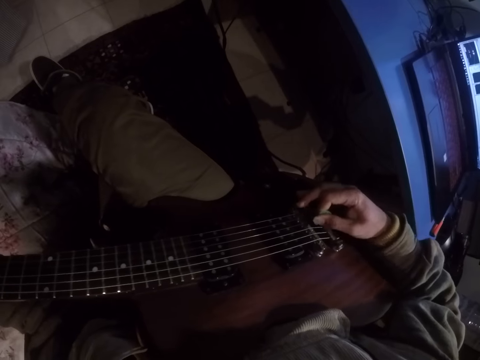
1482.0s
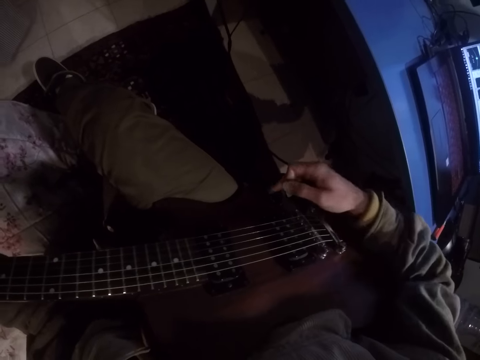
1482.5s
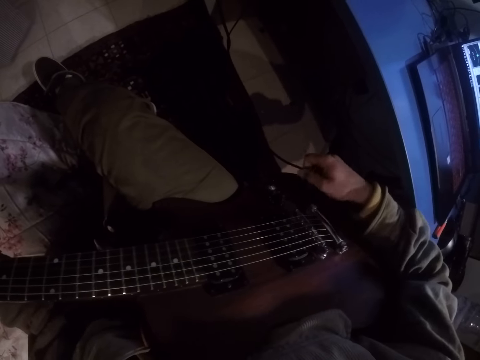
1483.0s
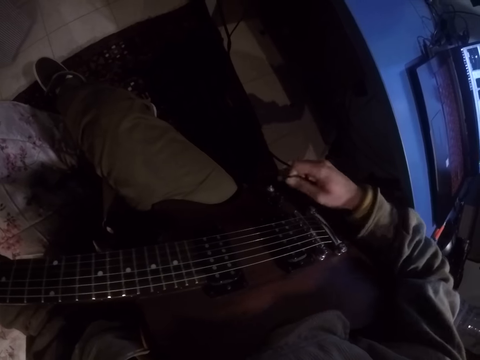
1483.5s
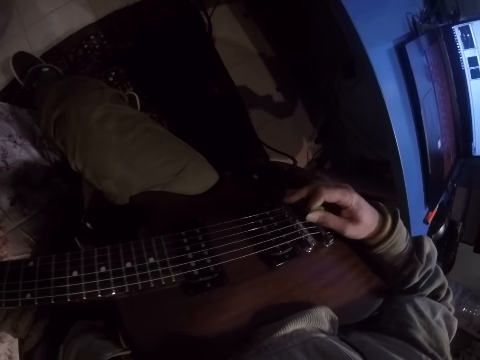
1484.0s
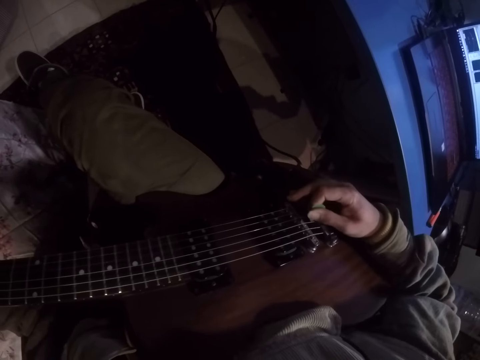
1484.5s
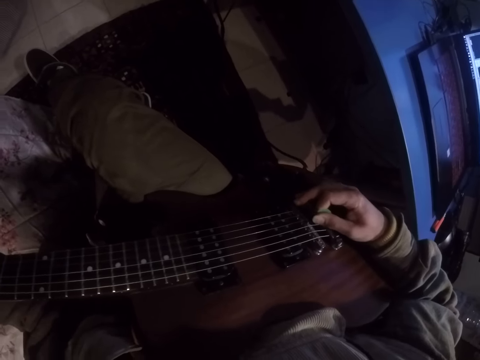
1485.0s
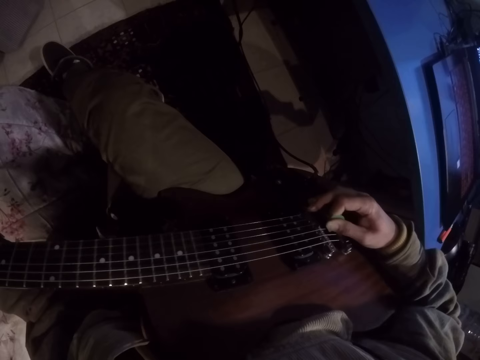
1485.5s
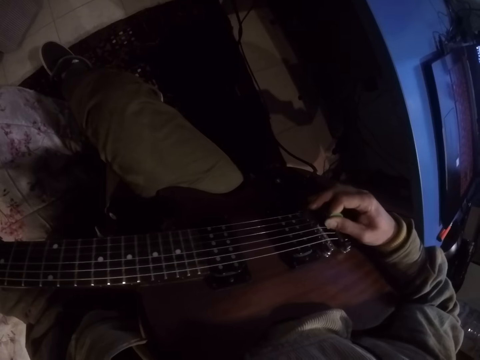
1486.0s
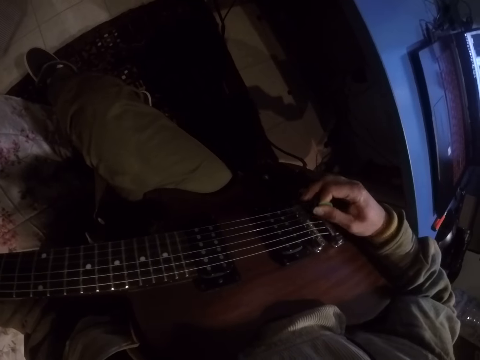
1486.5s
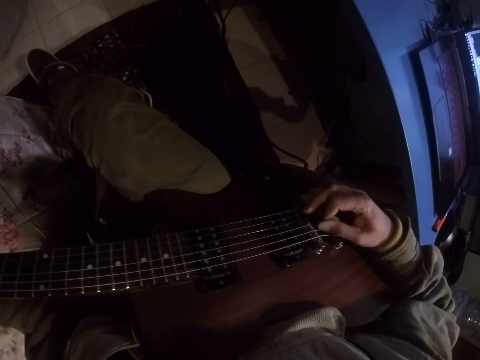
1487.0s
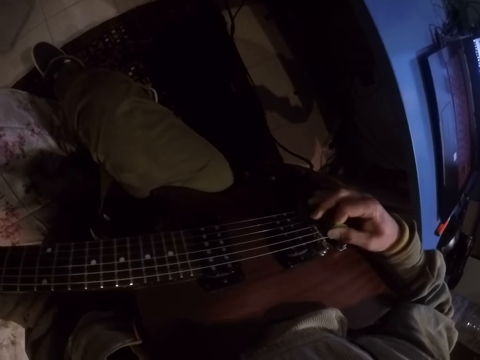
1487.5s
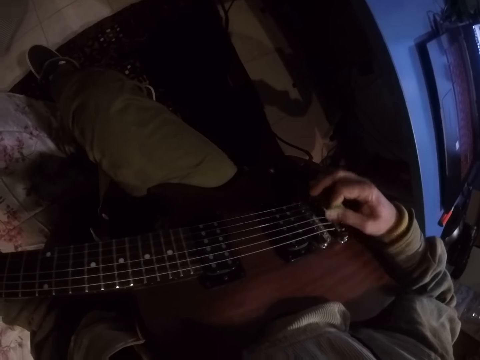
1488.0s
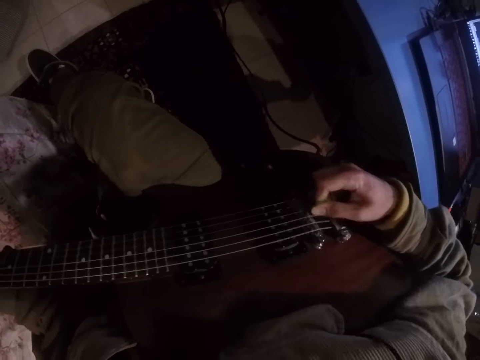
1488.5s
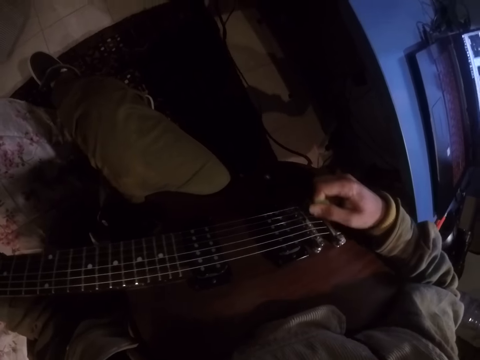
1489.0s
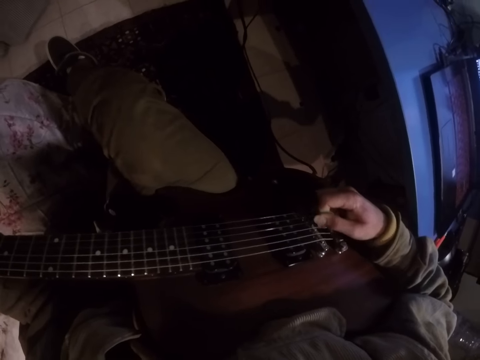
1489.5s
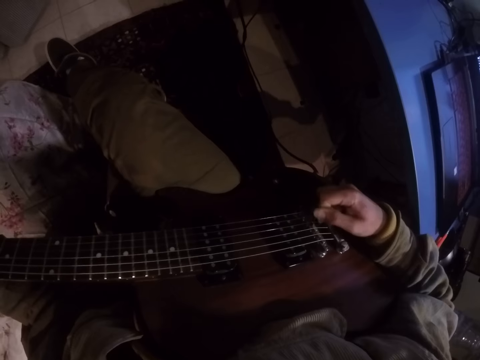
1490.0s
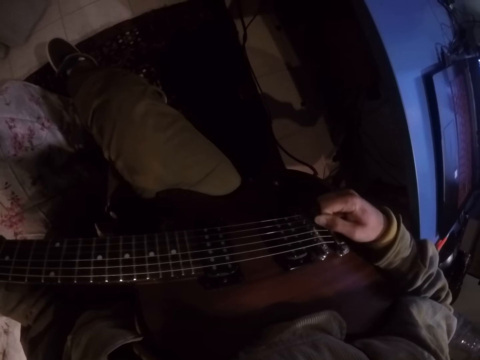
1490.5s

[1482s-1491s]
The camera wearer touches the guitar body. They adjust cords. They play the guitar.

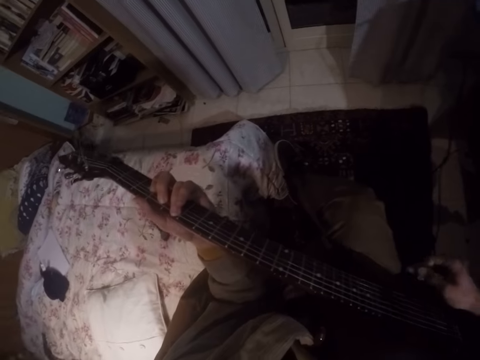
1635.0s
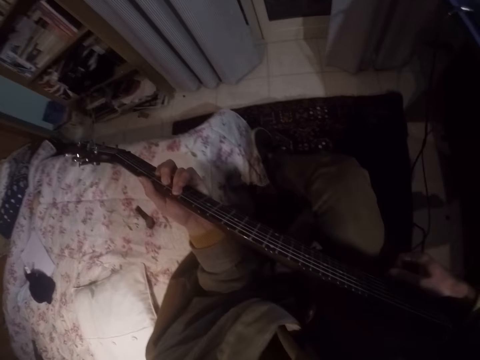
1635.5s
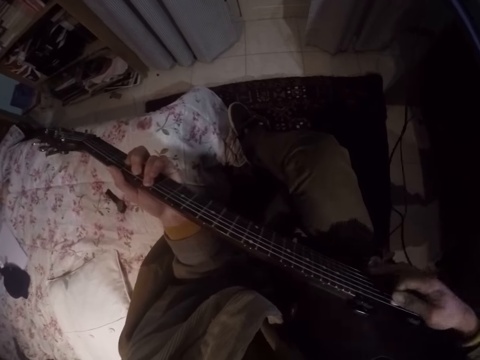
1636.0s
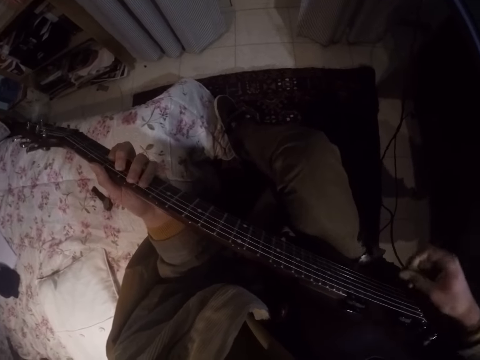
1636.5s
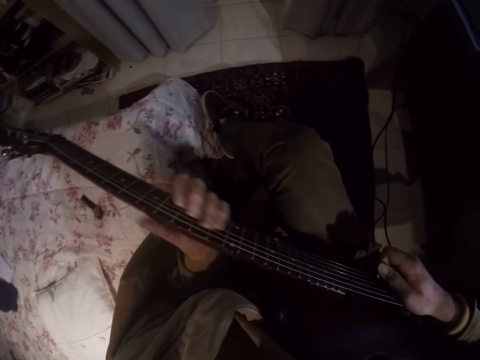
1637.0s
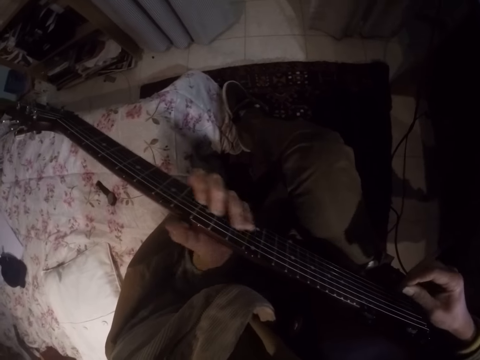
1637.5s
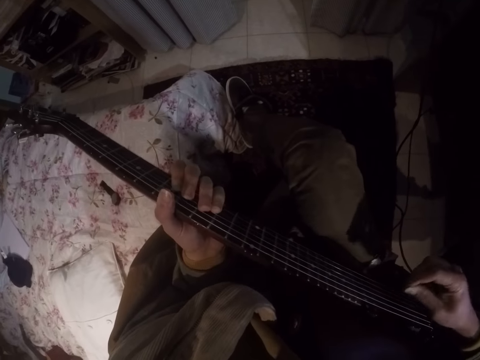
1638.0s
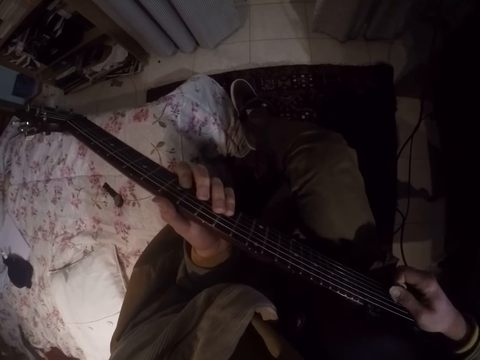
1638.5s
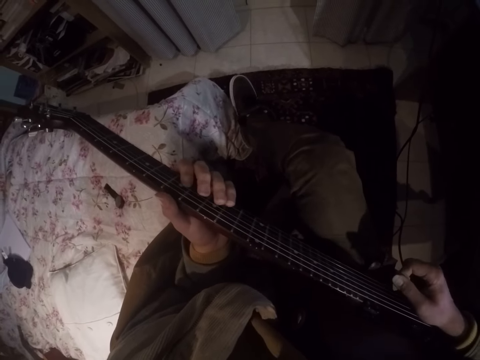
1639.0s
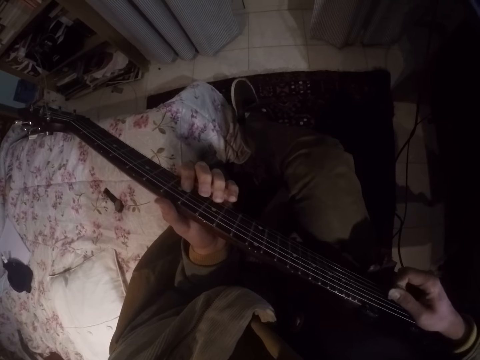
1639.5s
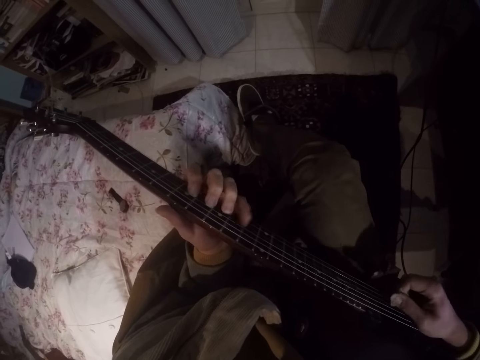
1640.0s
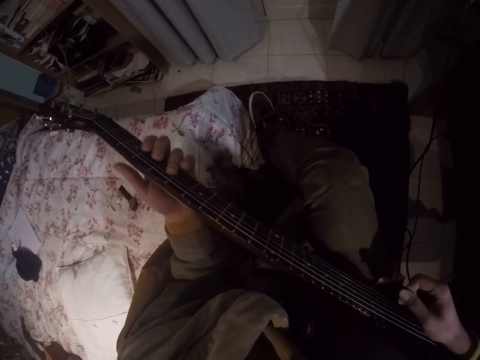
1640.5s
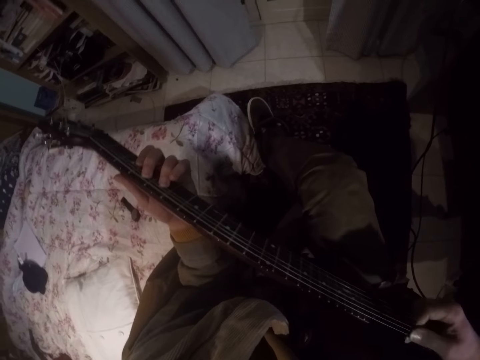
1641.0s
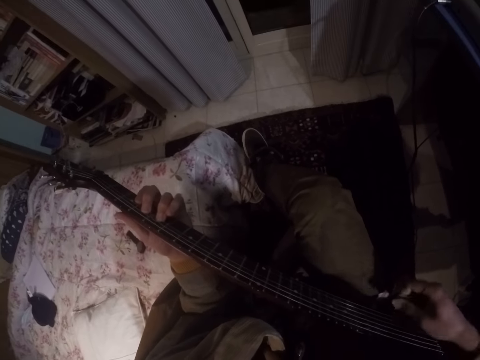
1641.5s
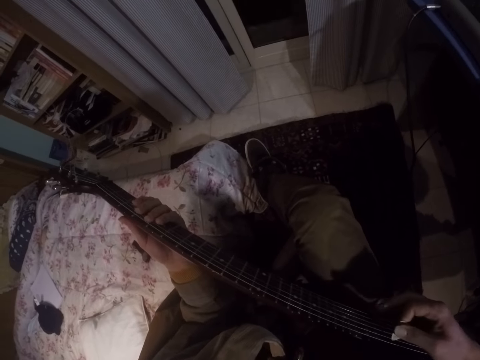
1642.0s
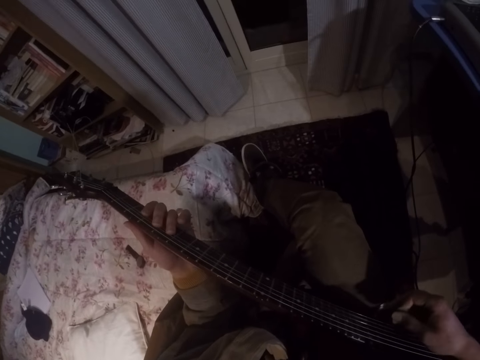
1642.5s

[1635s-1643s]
The camera wearer moves the left hand on the fingerboard of the guitar. They play the guitar.

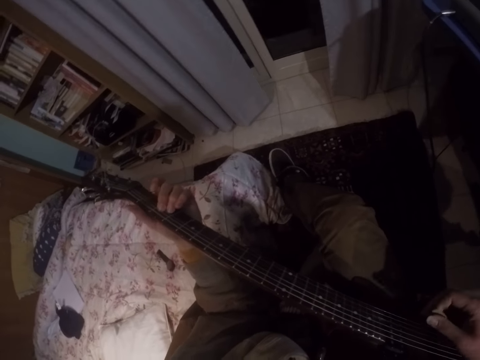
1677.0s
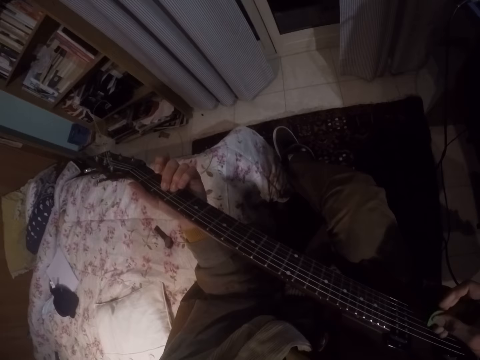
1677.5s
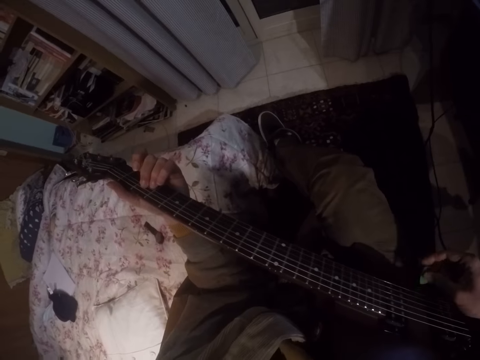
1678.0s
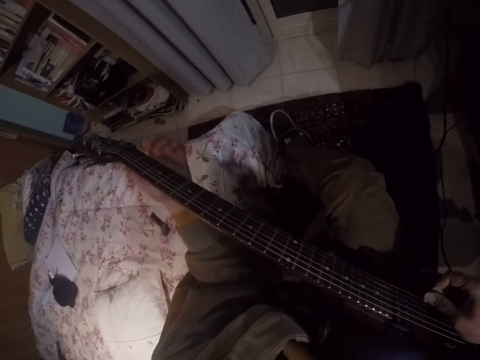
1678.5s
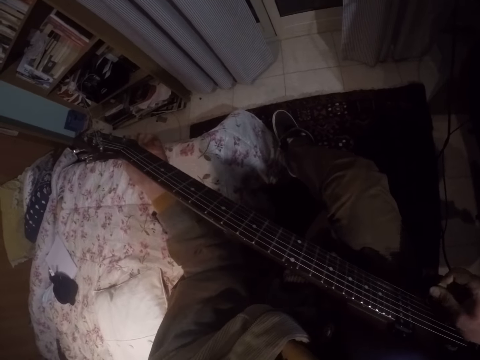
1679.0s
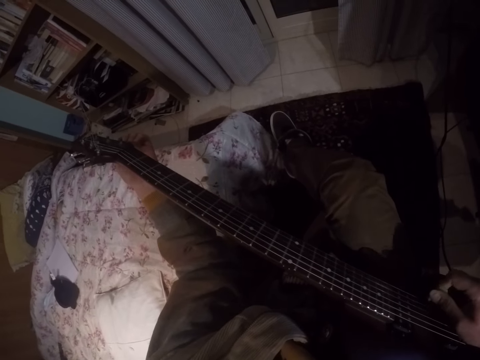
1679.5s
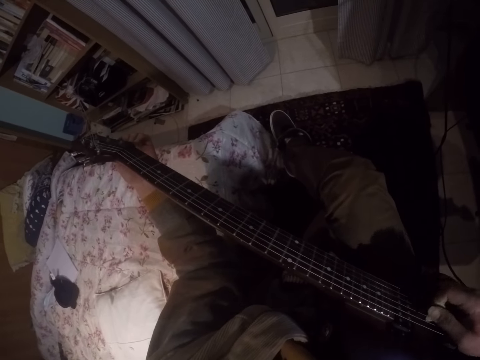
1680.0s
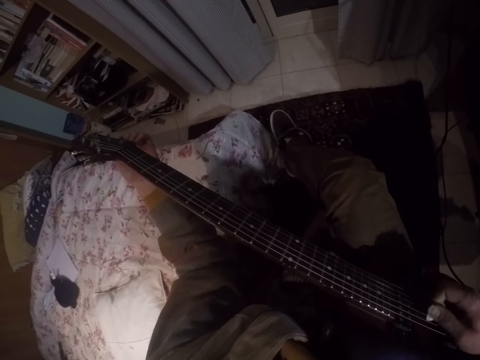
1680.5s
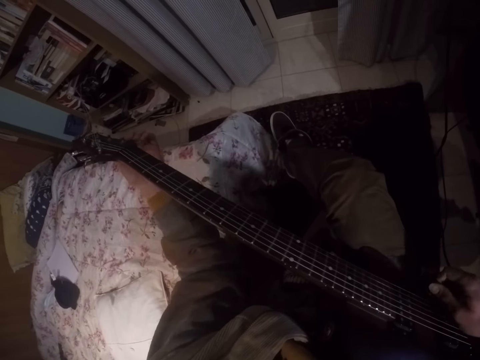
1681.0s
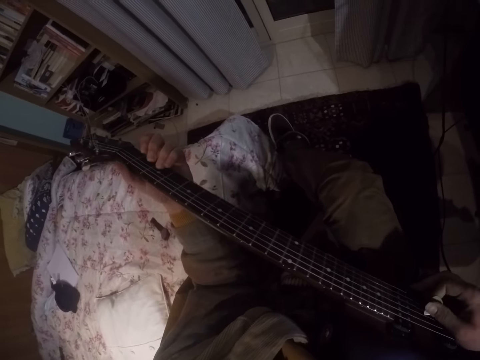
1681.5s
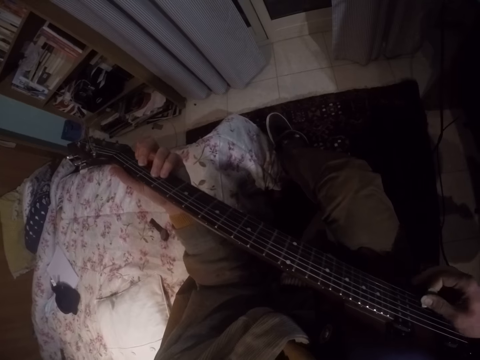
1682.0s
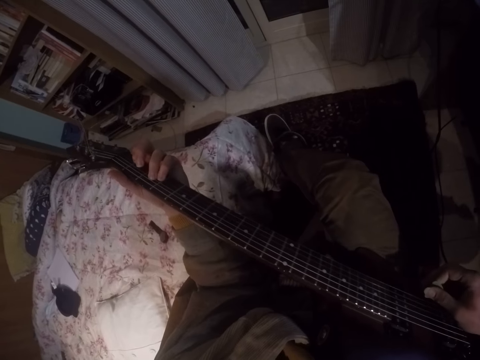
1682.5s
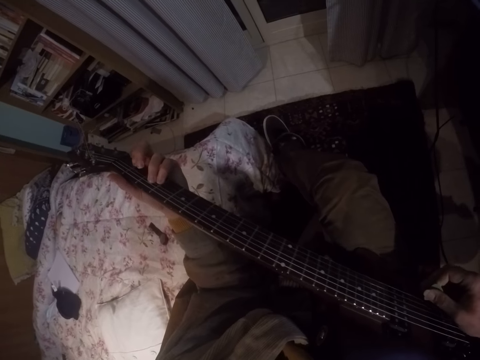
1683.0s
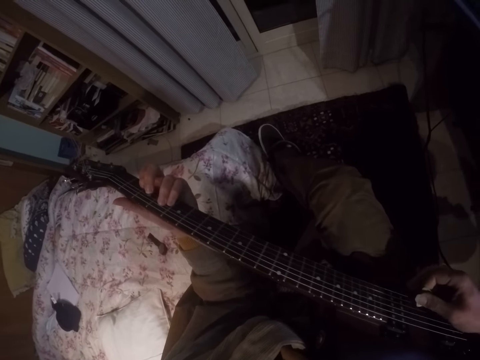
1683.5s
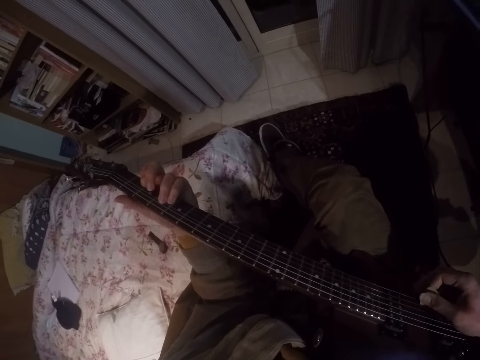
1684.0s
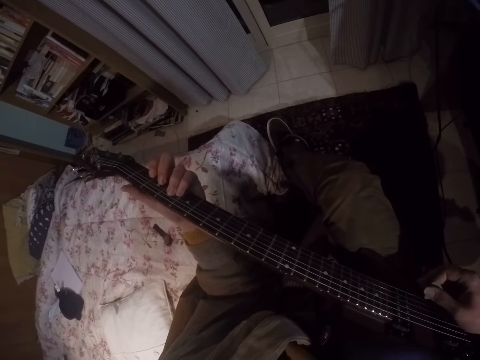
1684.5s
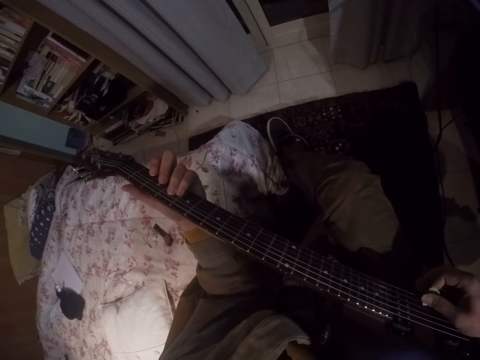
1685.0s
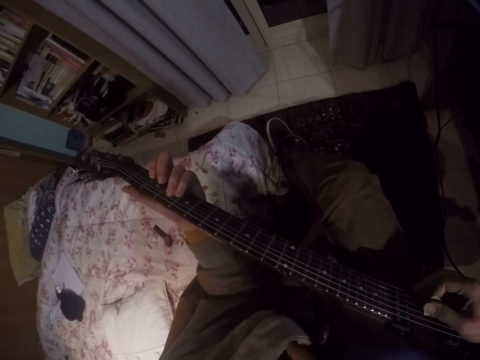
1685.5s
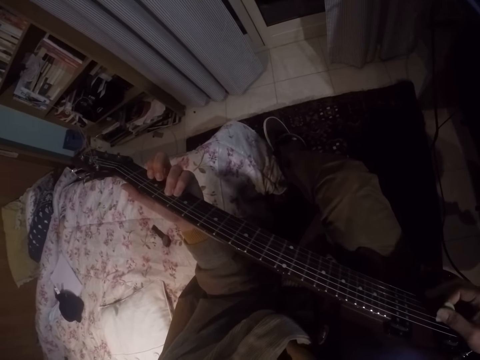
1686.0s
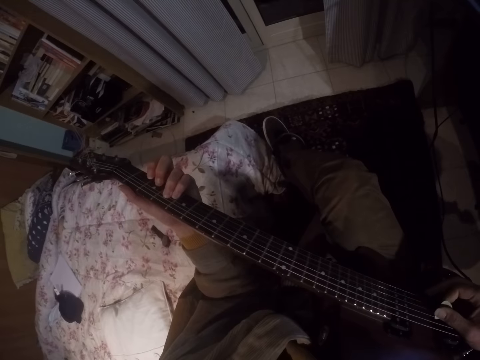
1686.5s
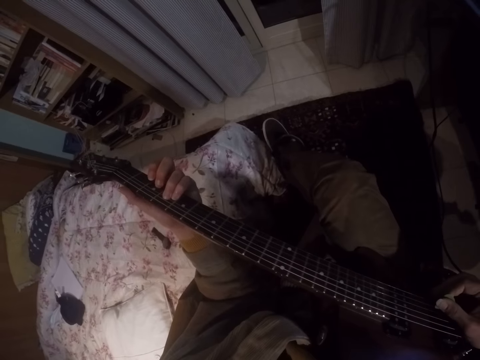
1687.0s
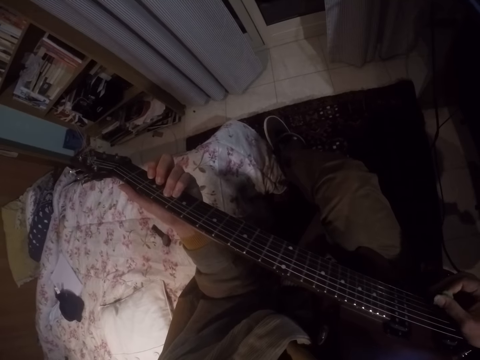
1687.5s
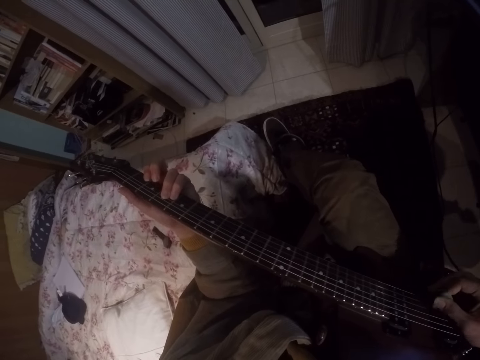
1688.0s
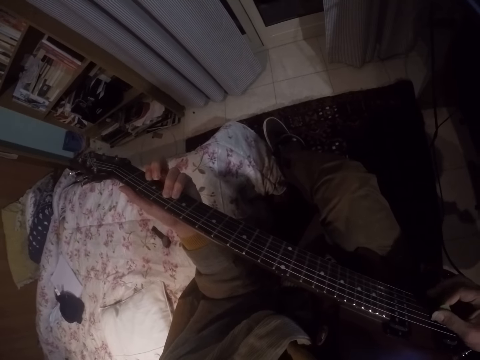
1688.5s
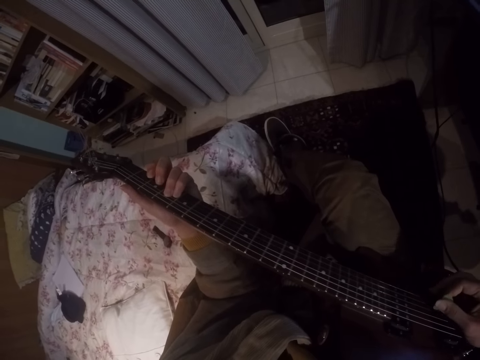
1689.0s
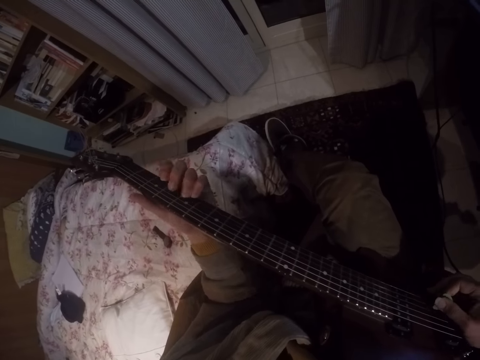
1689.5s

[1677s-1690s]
The camera wearer touches the head of the guitar with the left hand. They place the left hand on the fingerboard of the guitar.
